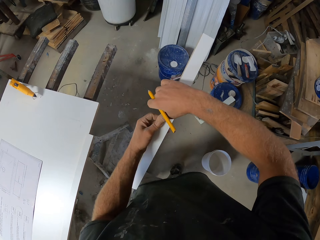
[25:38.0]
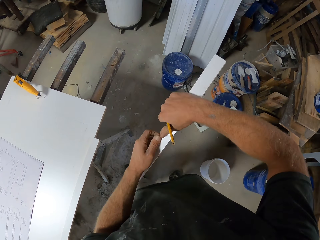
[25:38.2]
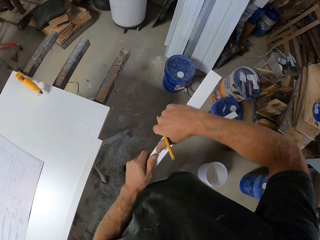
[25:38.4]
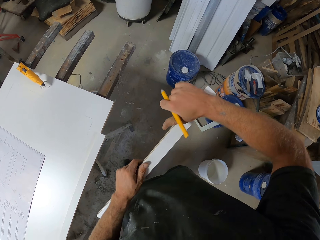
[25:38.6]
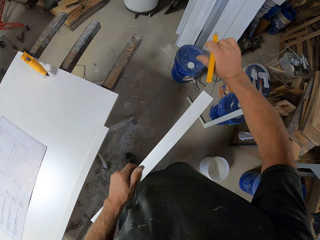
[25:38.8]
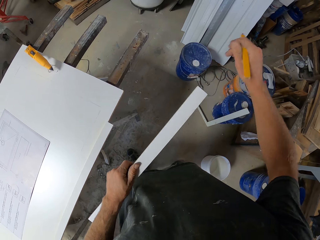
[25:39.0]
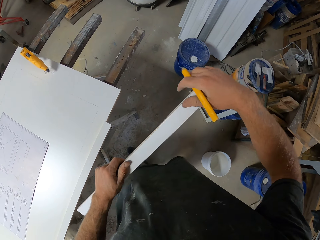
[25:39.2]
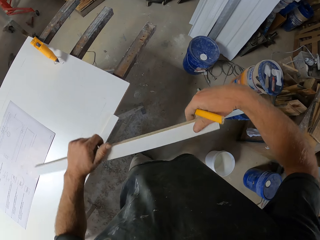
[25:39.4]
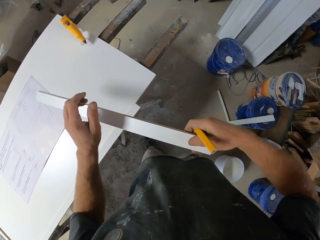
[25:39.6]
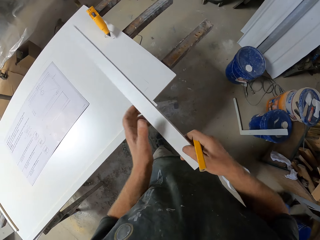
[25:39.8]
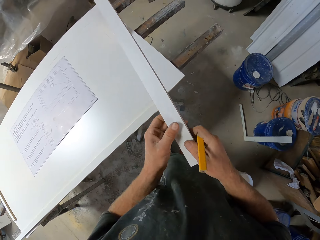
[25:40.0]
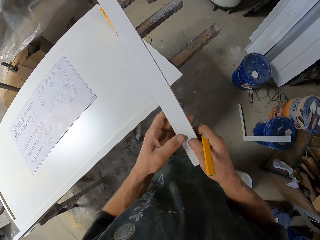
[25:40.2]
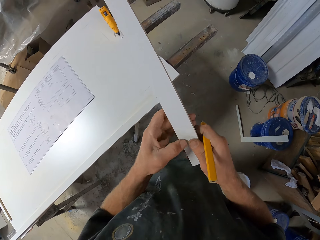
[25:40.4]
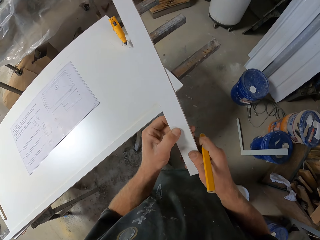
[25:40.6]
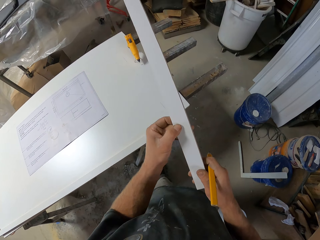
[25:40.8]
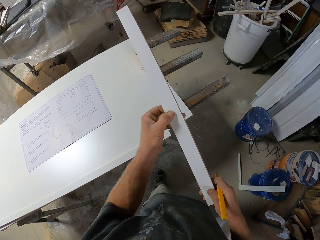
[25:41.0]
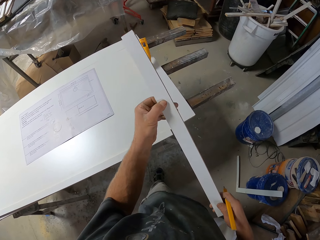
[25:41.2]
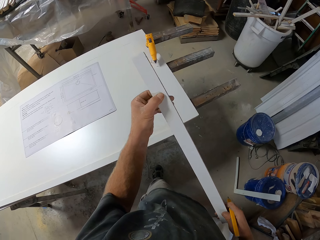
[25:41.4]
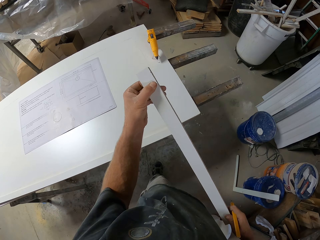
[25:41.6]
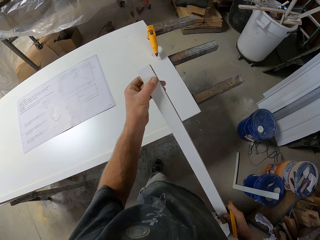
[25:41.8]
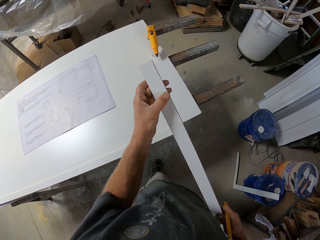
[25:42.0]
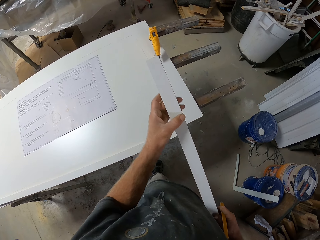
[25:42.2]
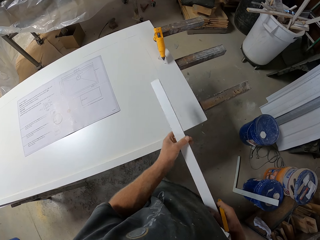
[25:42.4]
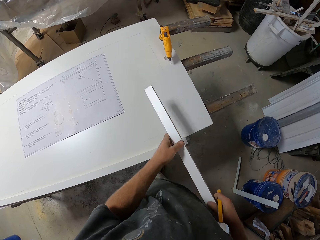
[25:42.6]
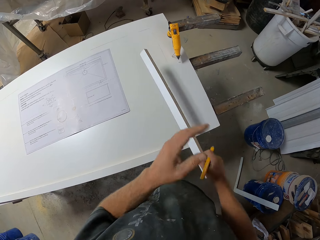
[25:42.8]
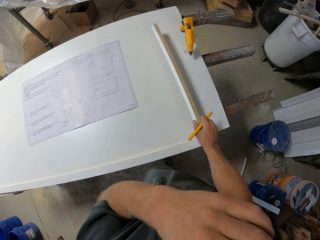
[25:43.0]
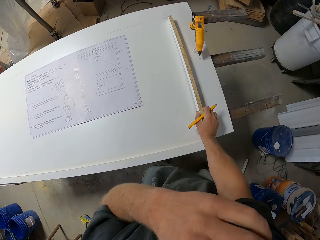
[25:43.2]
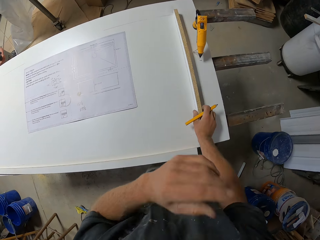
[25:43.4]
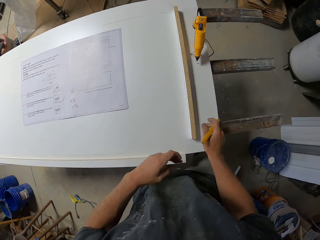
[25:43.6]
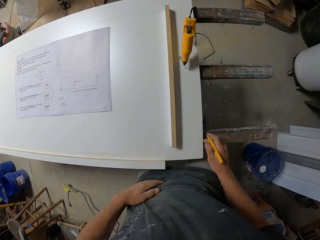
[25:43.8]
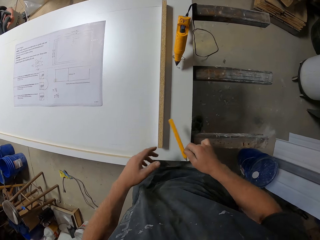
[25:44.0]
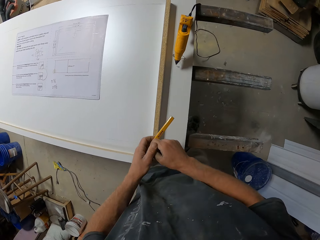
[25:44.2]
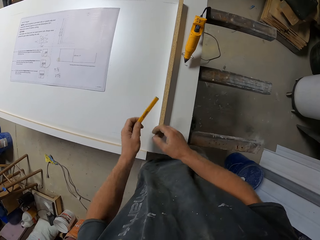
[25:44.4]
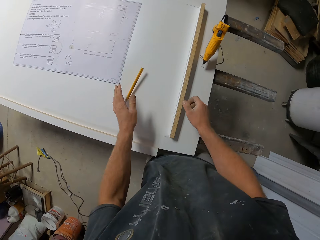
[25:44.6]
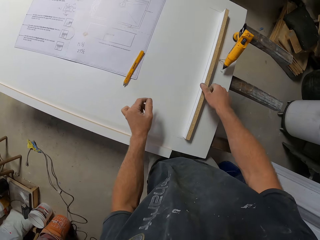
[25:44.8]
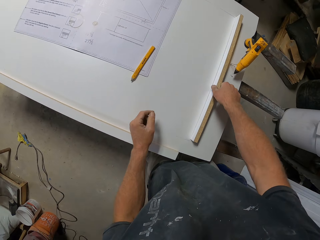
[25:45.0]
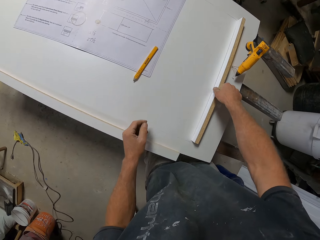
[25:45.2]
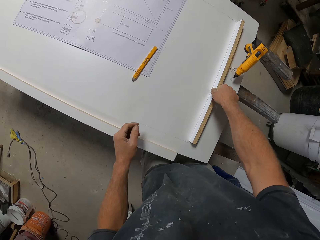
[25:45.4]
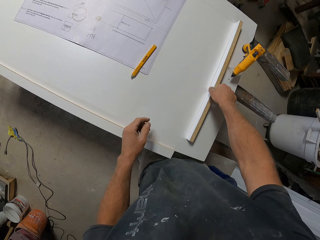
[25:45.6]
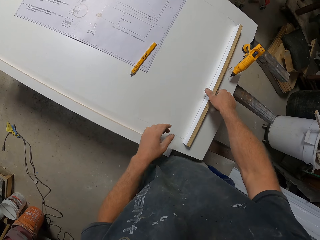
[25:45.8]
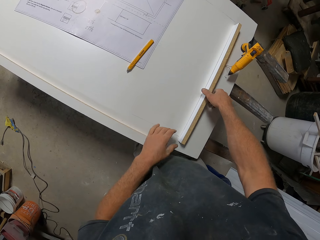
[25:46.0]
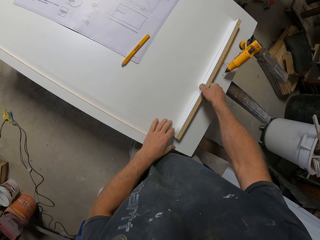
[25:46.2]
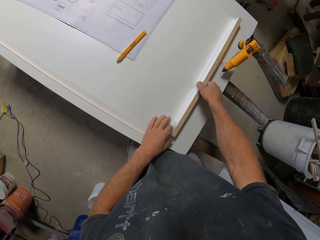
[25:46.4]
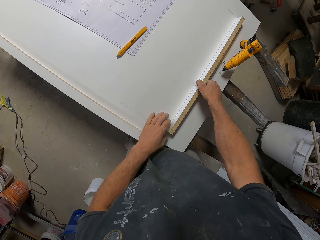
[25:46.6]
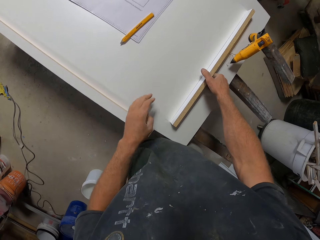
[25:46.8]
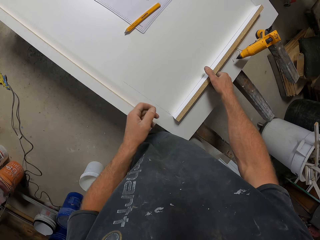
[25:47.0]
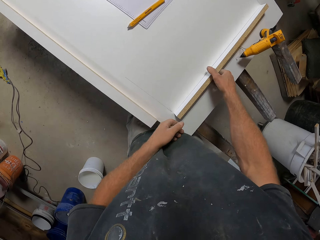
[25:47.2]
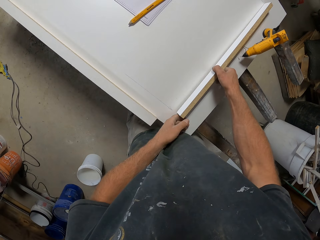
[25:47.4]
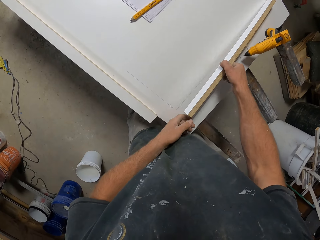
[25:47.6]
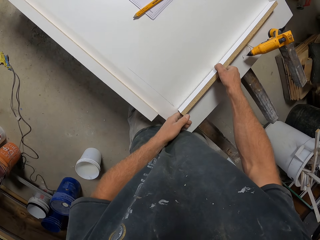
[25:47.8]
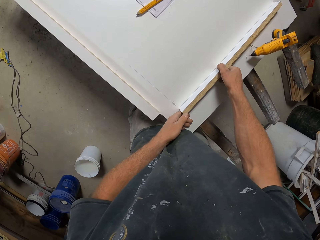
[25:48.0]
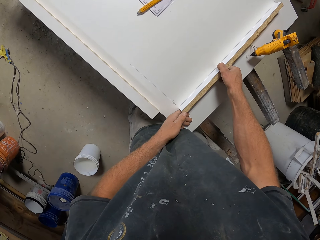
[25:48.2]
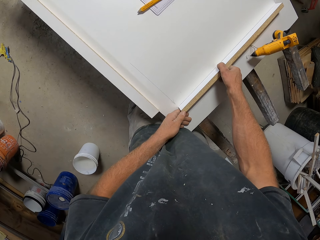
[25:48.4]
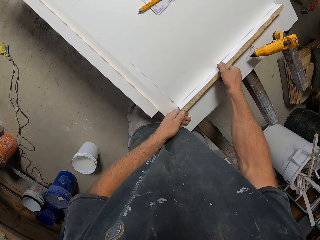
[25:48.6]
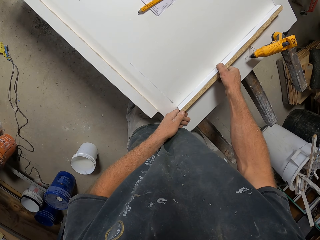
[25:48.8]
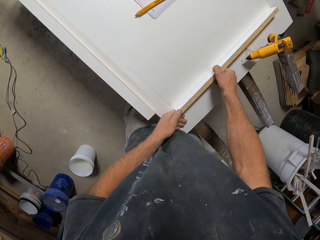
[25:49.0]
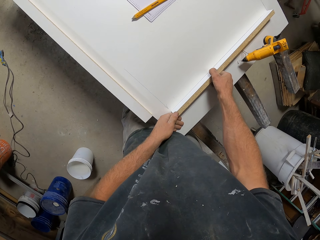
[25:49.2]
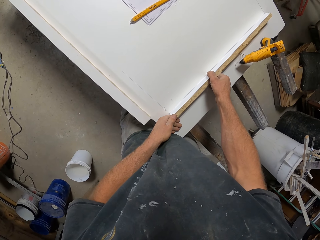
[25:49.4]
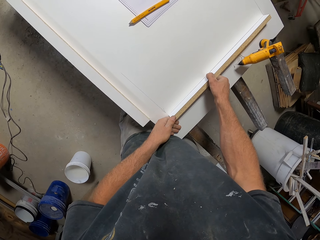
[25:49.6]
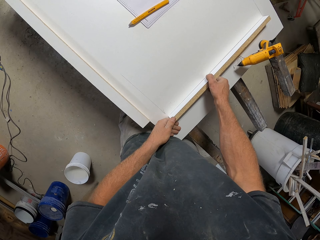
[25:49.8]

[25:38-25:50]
The camera wearer wipes the piece of wood. He puts the piece of wood on the work bench. He touches the part of his body. He puts the pencil on the work bench.

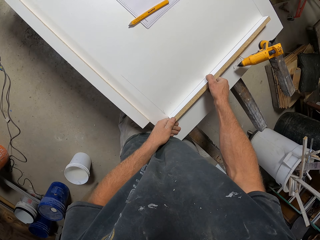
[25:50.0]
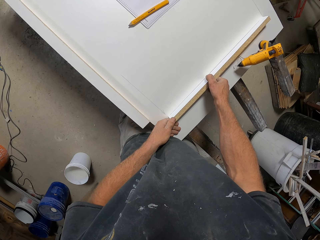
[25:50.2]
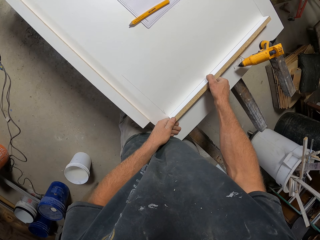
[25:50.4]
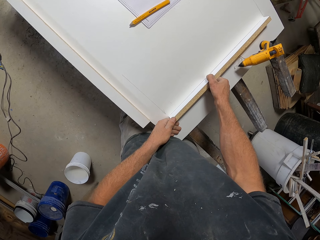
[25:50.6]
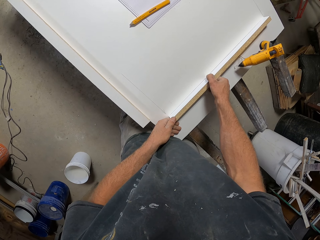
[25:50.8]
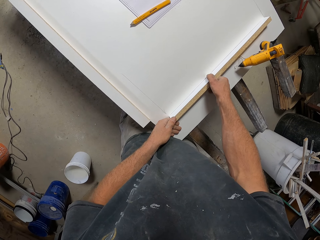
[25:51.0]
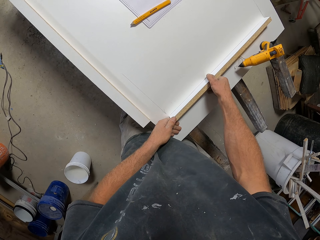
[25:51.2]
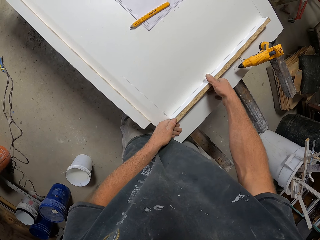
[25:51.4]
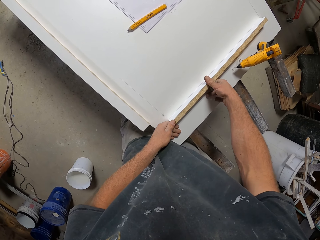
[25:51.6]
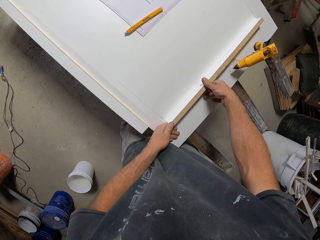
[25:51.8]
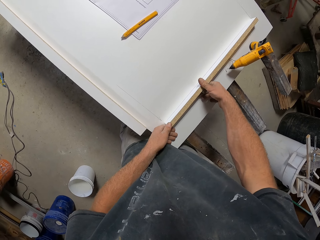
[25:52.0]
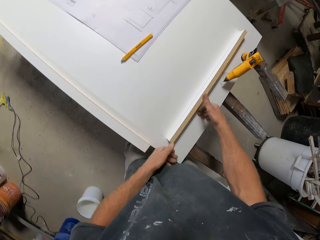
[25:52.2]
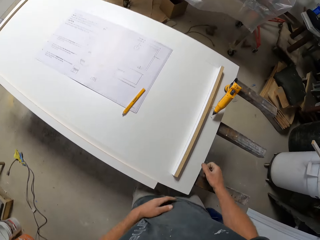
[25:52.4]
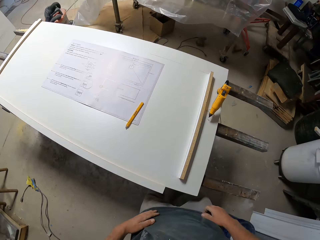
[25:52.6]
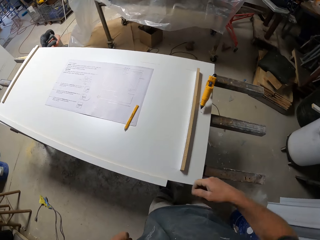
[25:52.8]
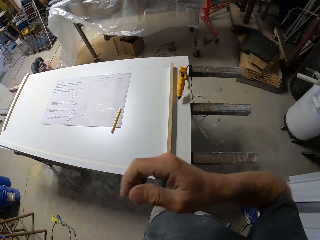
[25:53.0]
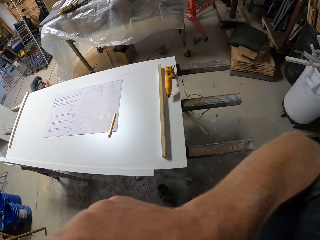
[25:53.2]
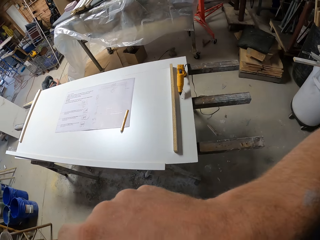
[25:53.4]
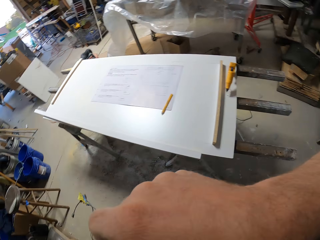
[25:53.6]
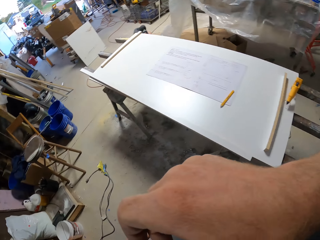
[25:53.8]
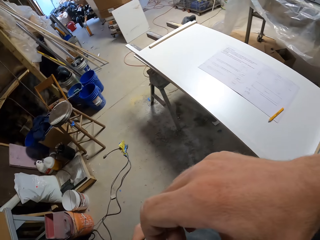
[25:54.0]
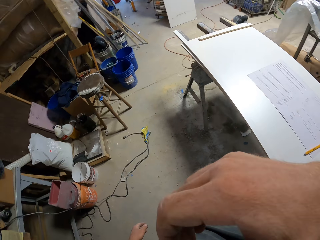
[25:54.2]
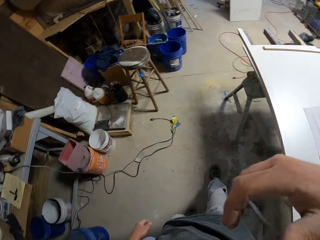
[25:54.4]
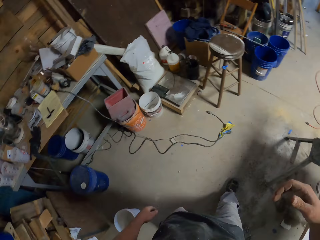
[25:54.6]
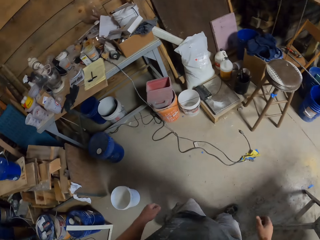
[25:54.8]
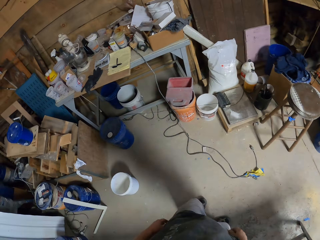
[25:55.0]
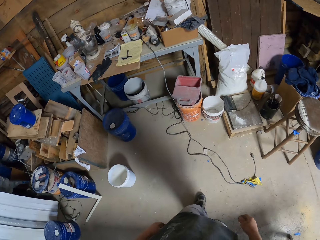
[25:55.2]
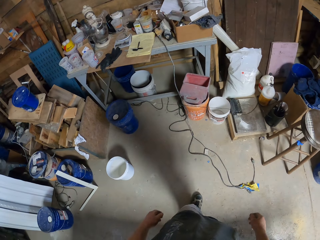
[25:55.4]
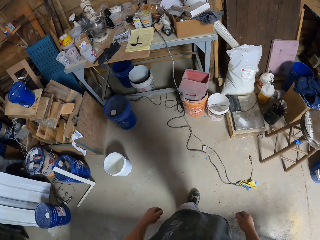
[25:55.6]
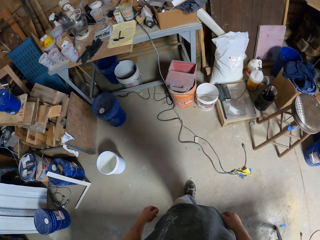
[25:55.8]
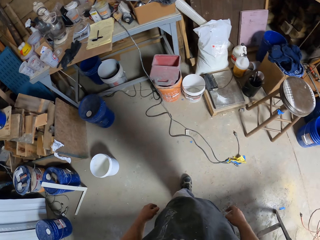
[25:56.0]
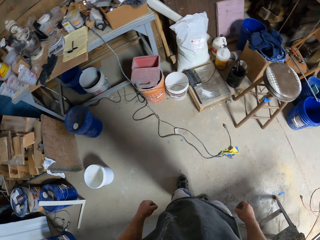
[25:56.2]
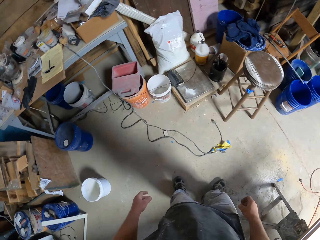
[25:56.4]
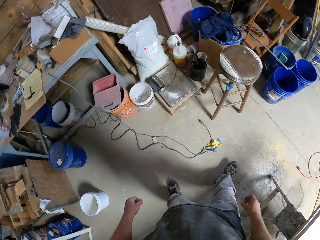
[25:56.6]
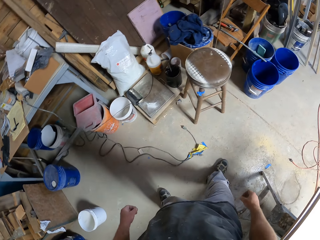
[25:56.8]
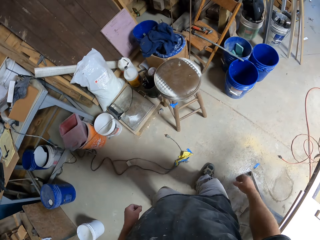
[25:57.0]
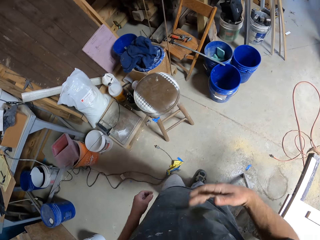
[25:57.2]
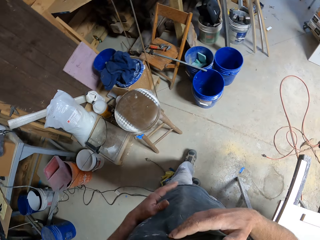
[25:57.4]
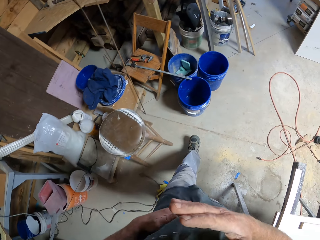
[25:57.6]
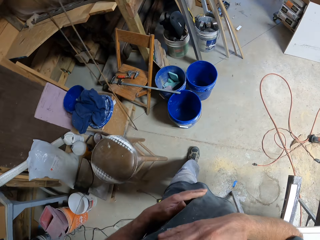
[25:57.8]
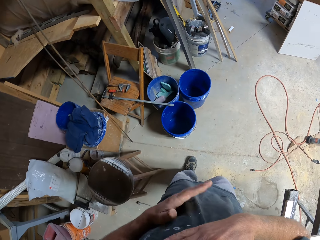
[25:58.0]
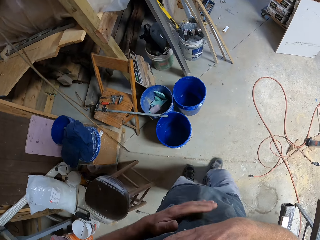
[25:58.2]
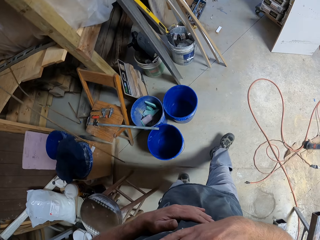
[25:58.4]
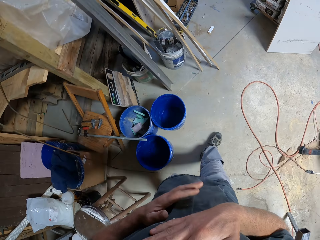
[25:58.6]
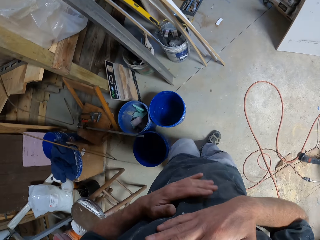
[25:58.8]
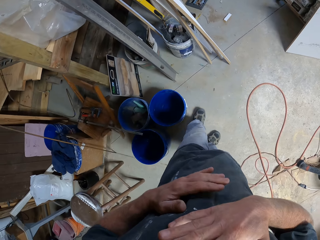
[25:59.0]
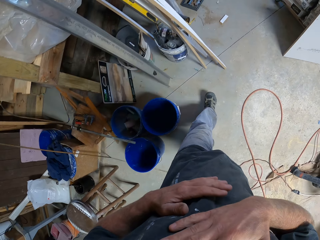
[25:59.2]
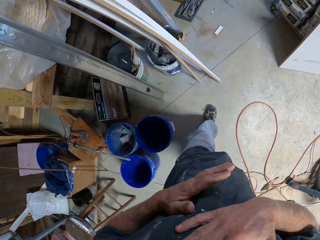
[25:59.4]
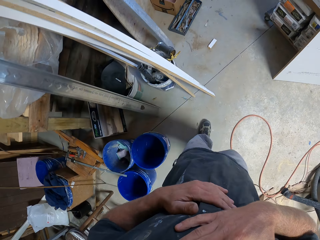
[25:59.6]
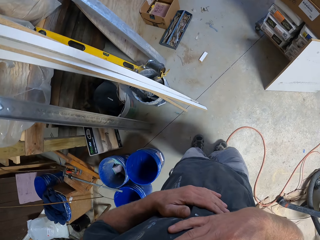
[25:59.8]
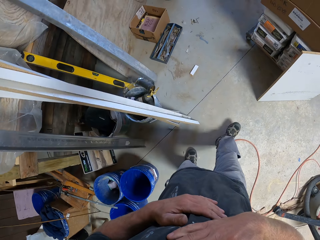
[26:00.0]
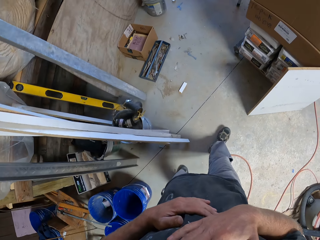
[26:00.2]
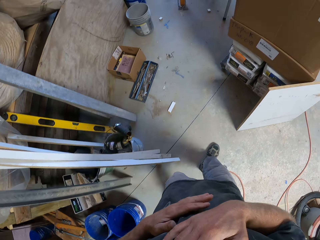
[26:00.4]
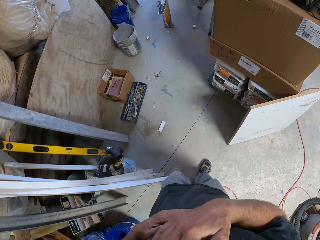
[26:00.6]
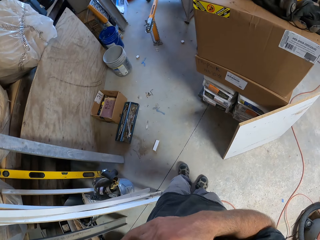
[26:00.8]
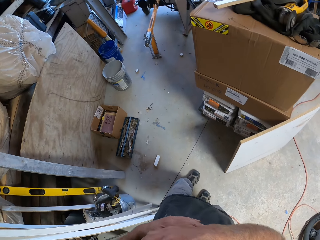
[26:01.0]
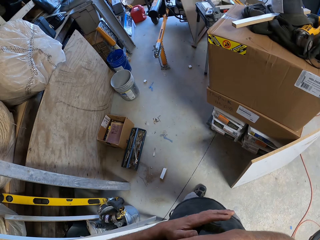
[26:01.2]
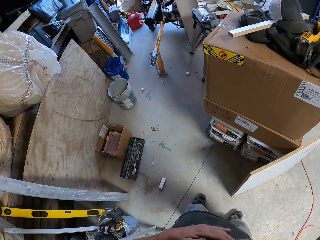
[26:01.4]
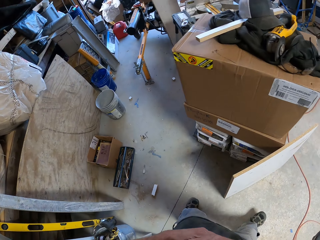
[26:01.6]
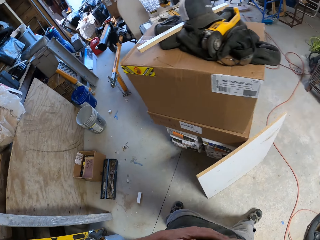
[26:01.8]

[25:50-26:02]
The camera wearer touches part of his body. He walks across the workshop. He taps his chest.
